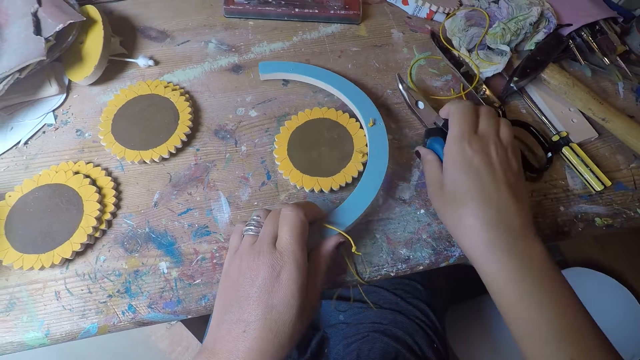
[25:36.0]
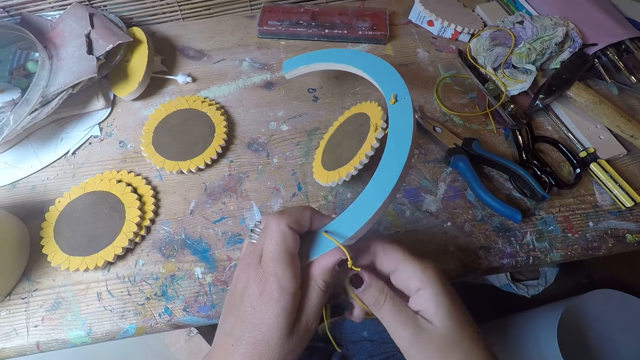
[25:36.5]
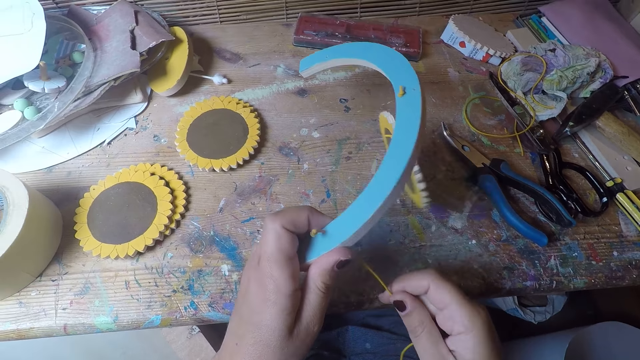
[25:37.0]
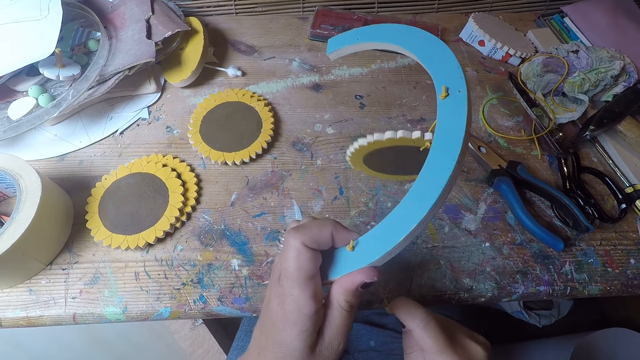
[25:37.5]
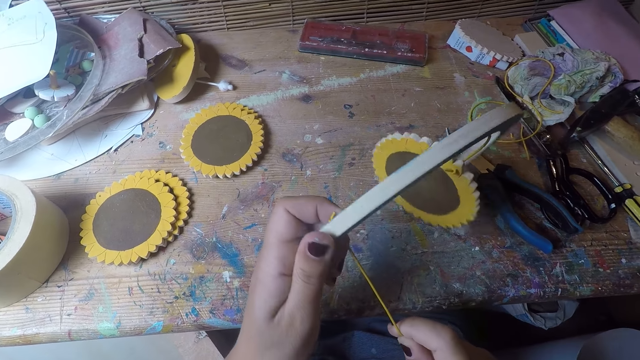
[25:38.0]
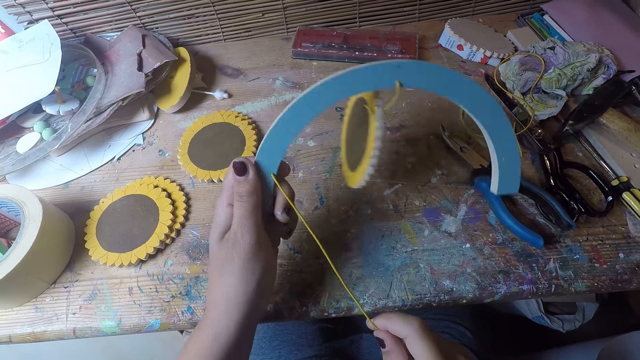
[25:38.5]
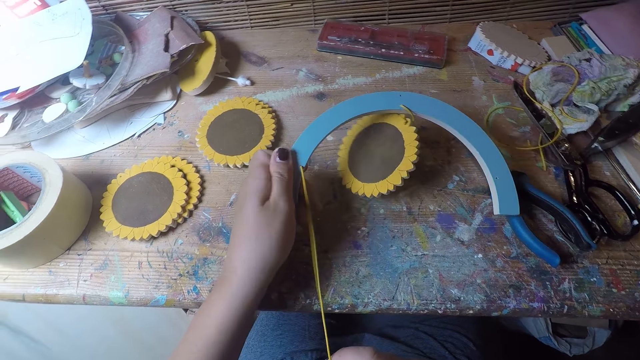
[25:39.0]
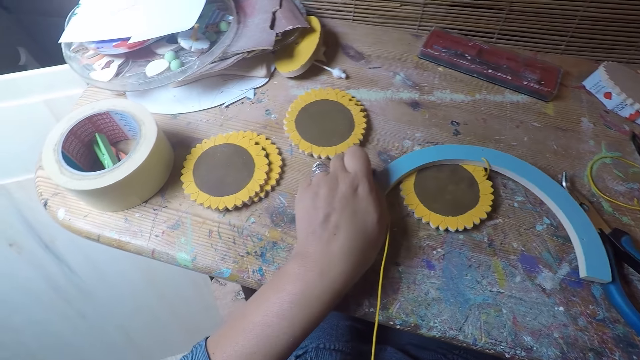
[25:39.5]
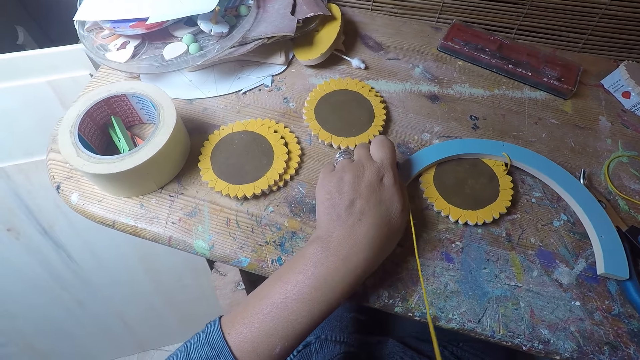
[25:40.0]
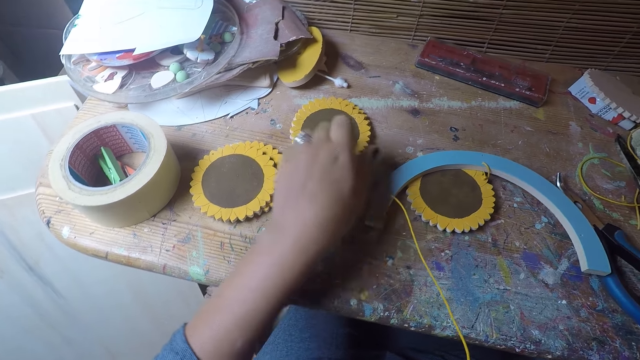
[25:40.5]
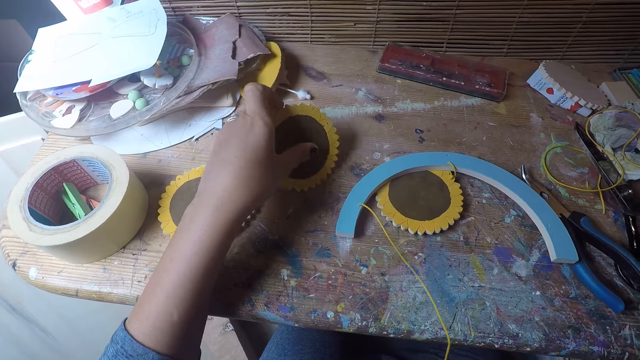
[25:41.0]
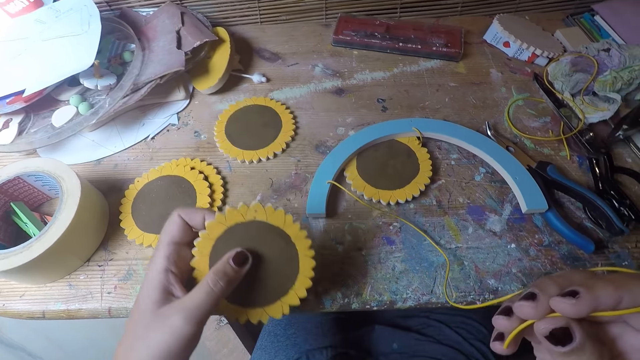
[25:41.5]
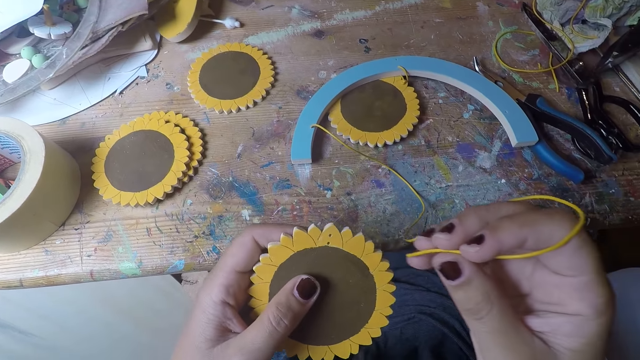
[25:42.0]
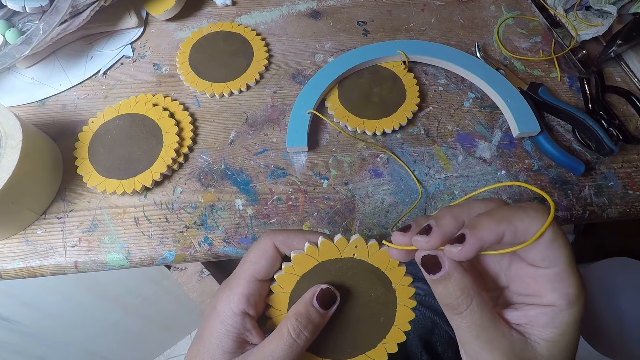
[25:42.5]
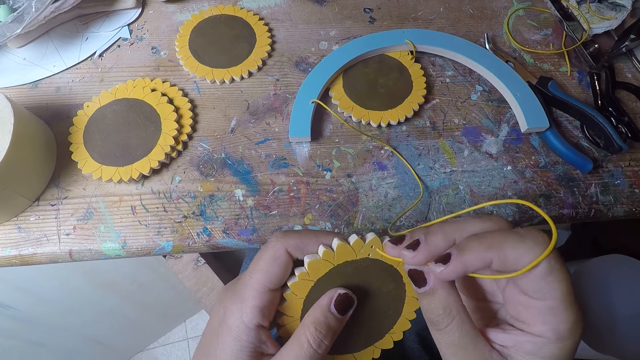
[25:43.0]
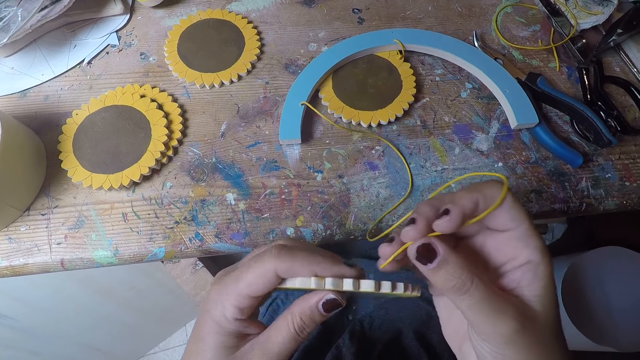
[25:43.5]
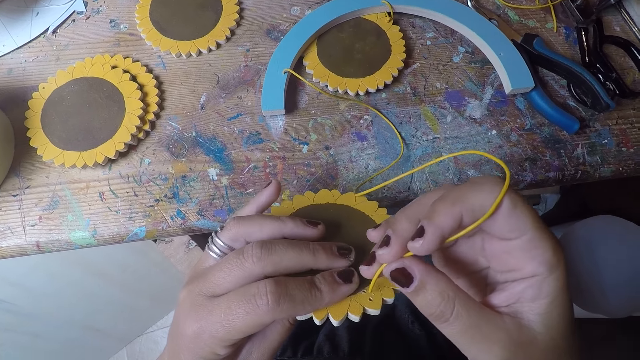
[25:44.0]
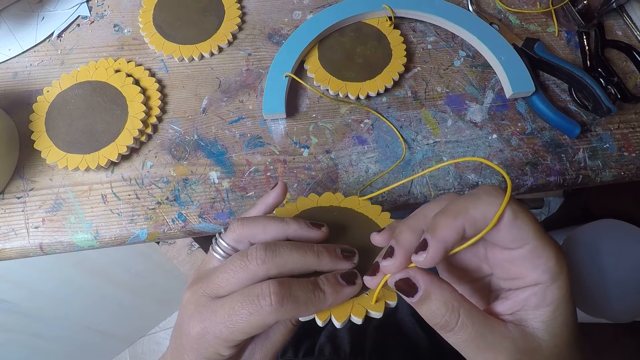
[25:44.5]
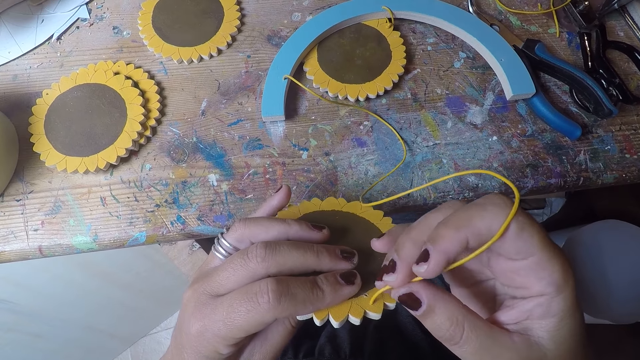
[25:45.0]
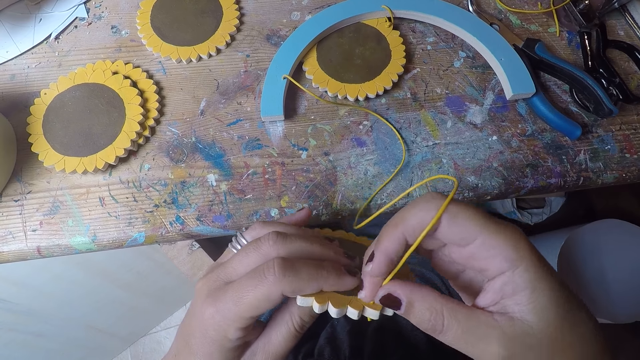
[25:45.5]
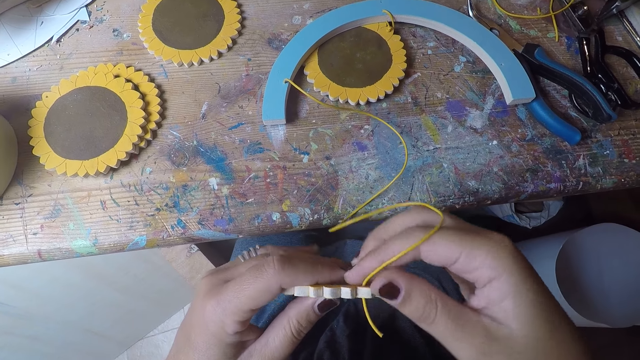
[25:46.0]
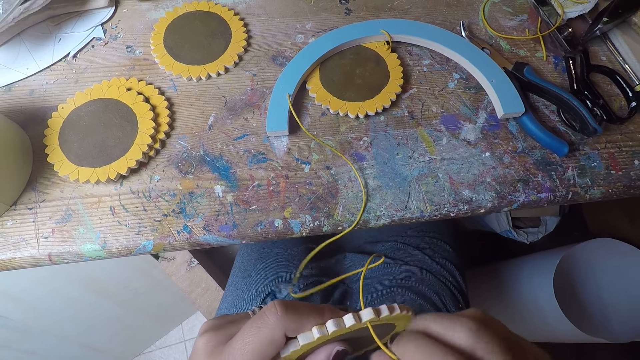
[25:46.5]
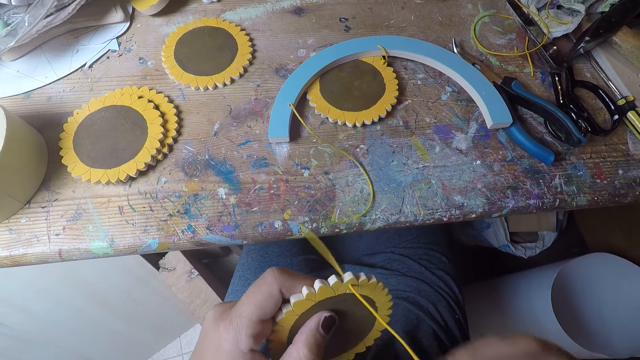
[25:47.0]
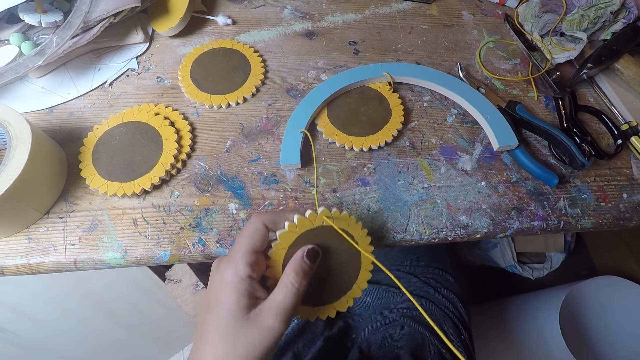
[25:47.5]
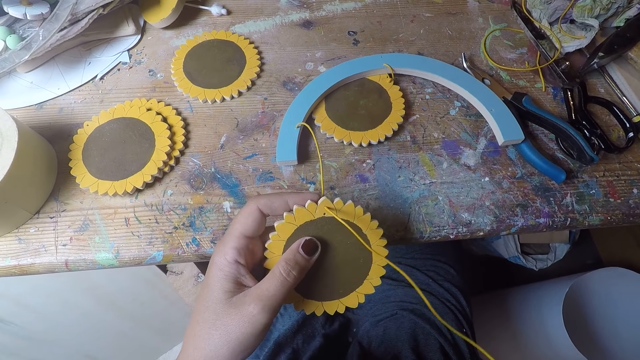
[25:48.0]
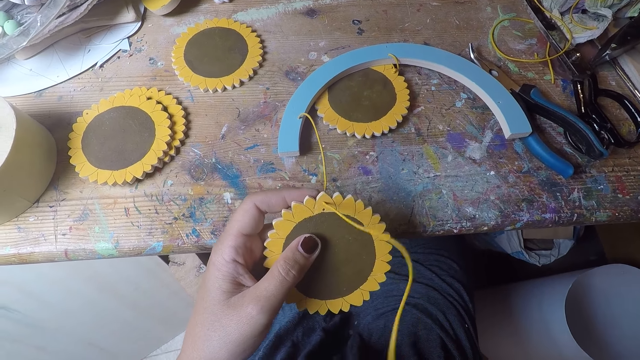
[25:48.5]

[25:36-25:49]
The camera wearer drops the cutter in her right hand on the table. She pulls the thread with her right hand. She drops the table coaster arc in her left hand on the table. She picks up another table coaster with her left hand. She flips the table coaster in her left hand. She inserts the thread in the table coaster with her right hand. She pulls the thread with her right hand.

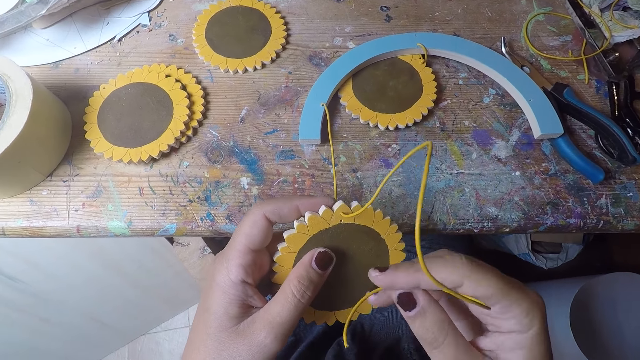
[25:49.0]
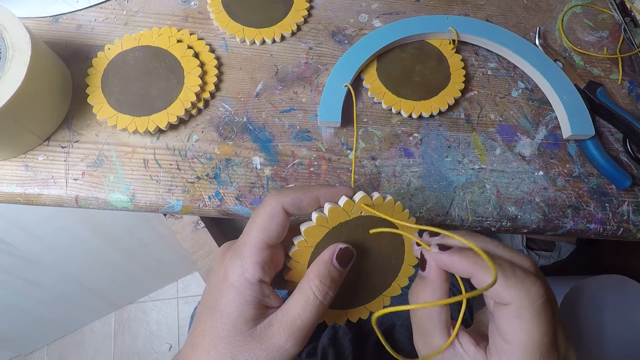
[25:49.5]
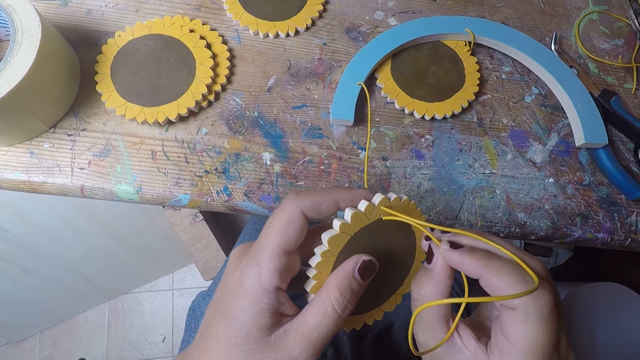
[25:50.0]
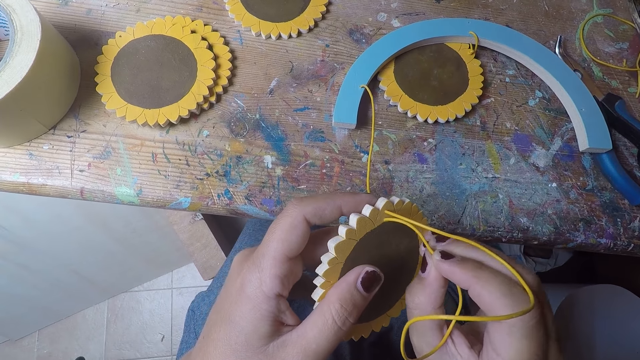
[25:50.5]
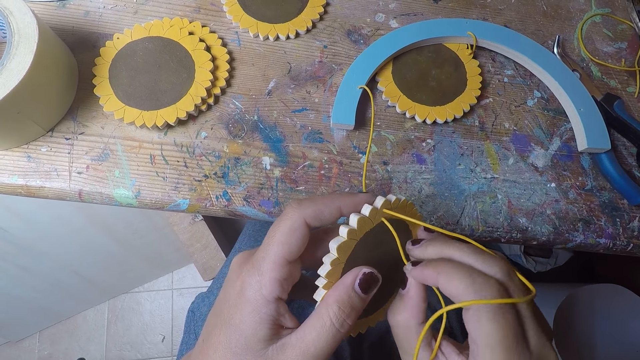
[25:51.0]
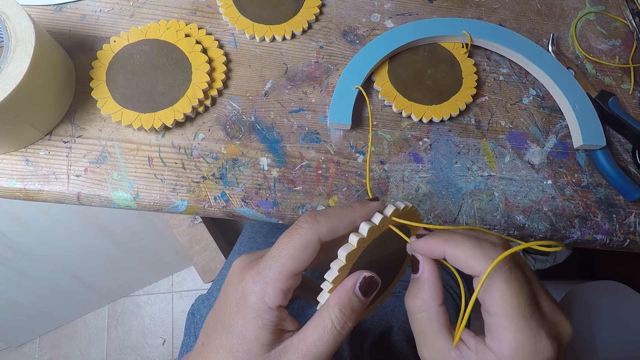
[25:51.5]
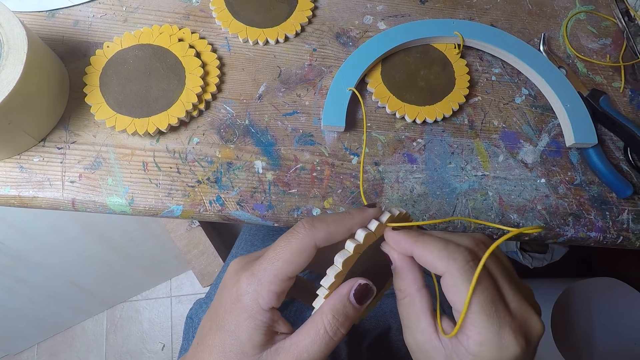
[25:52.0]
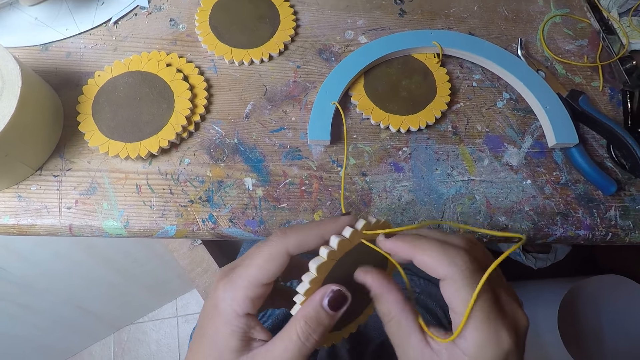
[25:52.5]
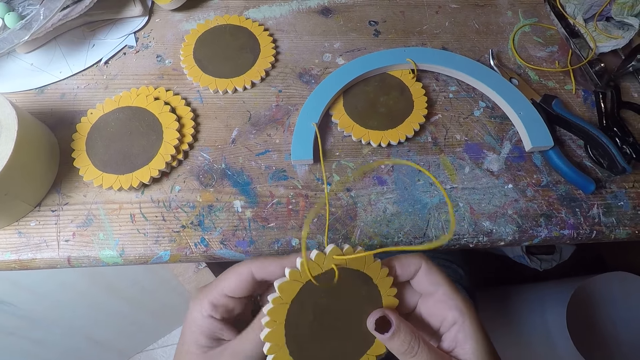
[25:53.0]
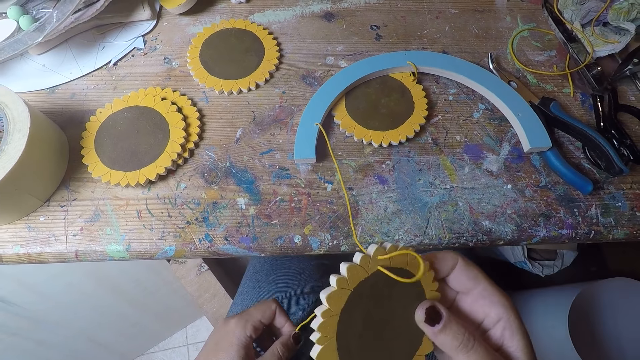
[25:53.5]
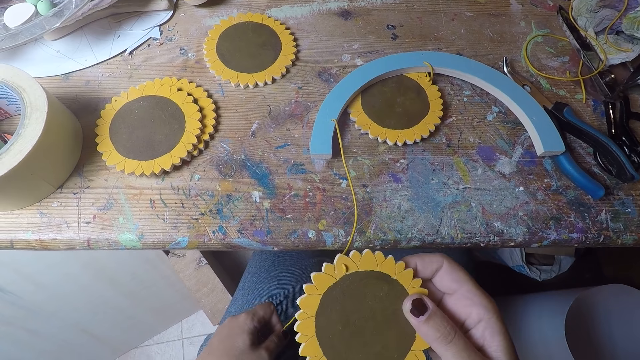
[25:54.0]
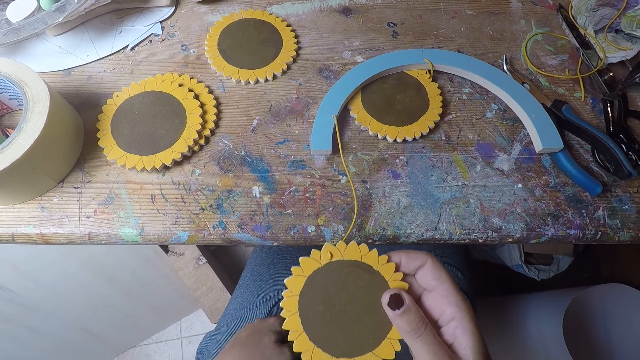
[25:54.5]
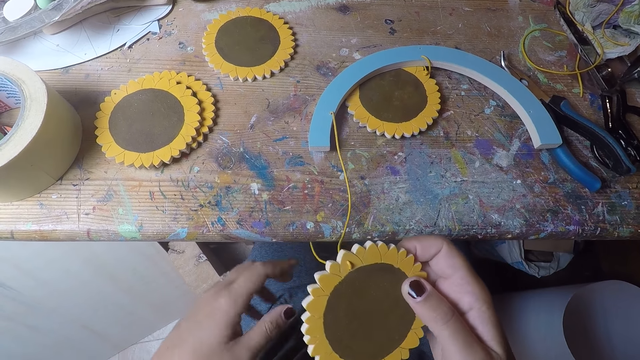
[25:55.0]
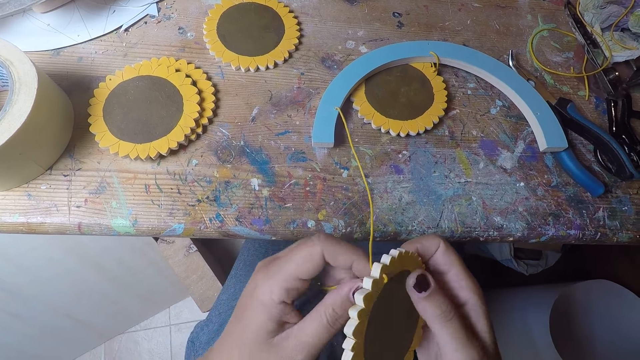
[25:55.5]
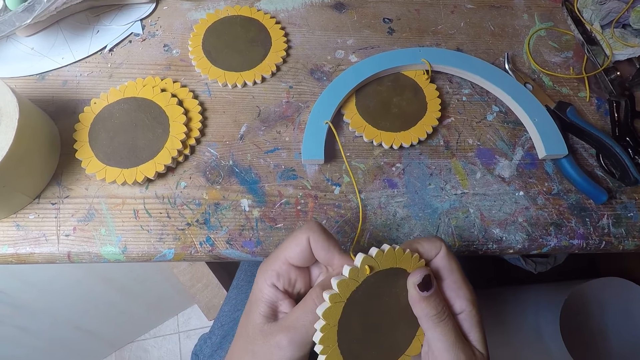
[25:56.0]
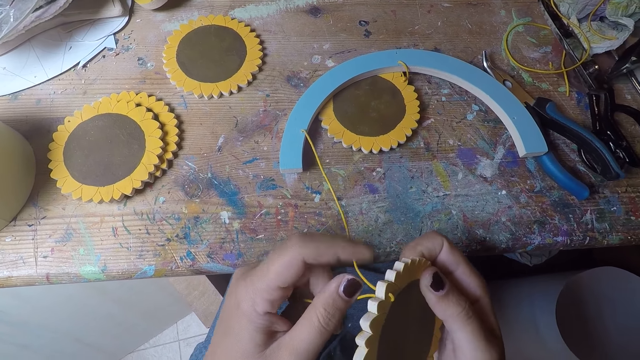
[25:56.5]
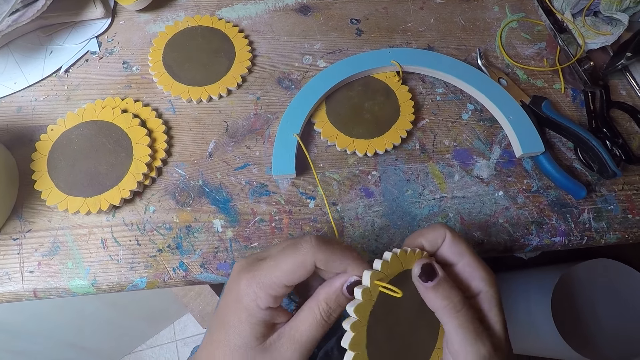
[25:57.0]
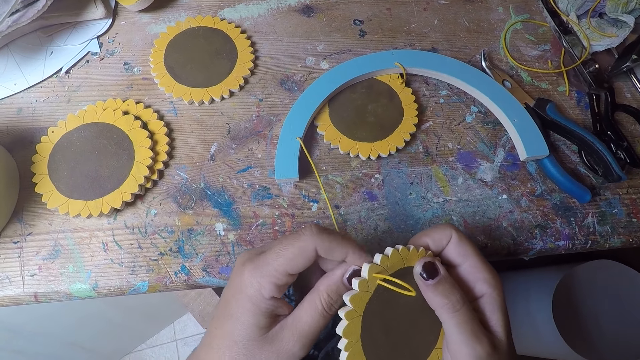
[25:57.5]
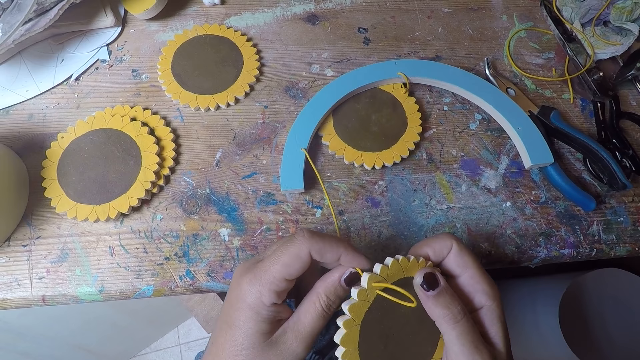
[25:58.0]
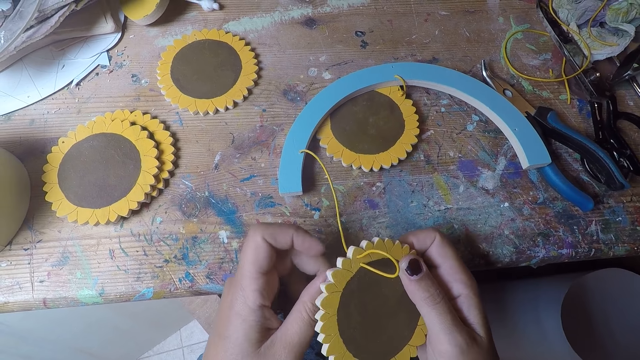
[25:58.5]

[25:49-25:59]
The camera wearer inserts the thread in a table coaster with her right hand. She pulls the thread with her left hand. She pushes the thread with her left hand.
